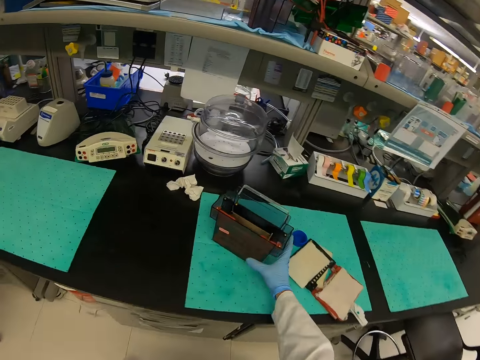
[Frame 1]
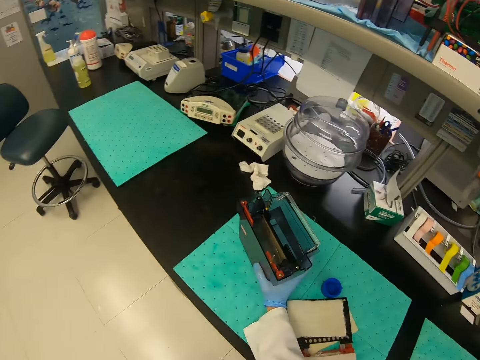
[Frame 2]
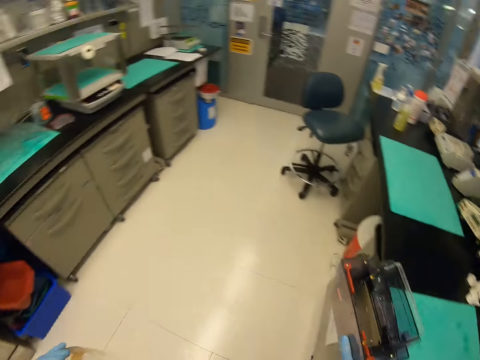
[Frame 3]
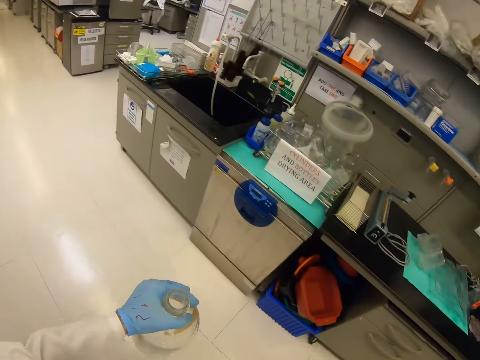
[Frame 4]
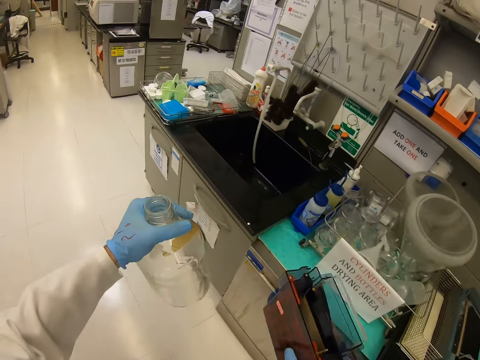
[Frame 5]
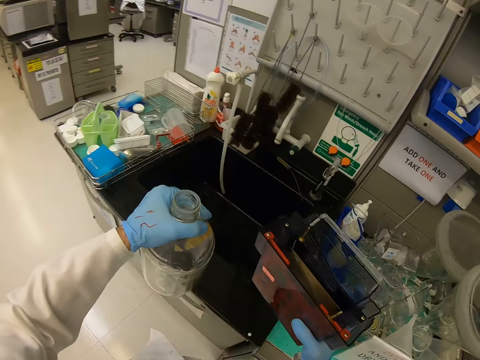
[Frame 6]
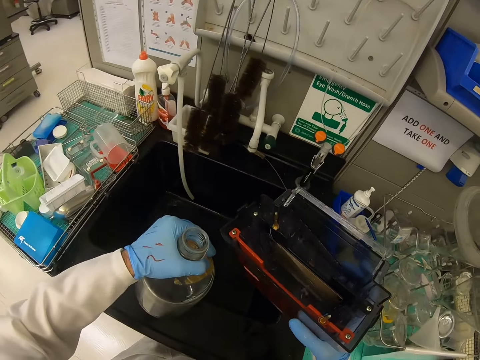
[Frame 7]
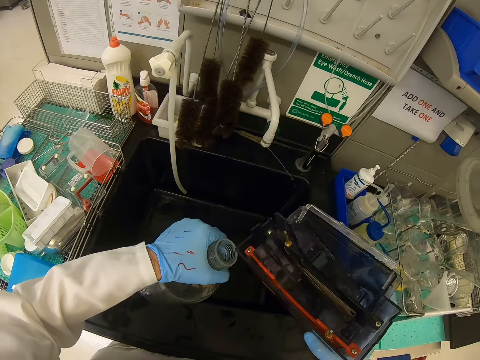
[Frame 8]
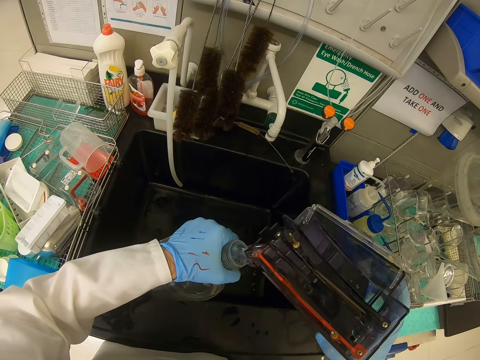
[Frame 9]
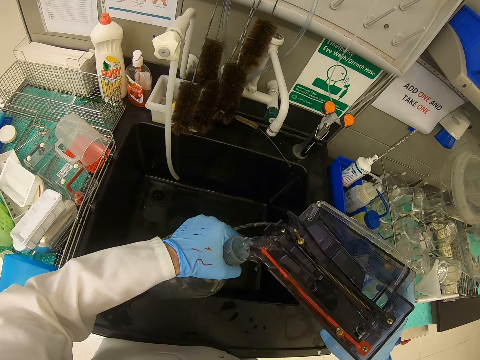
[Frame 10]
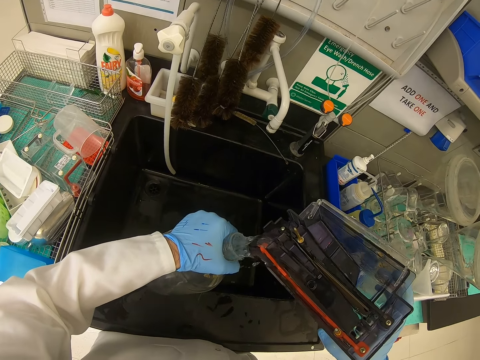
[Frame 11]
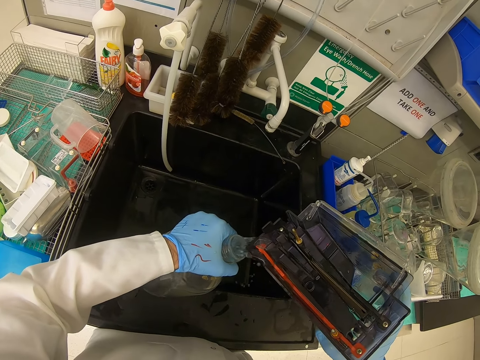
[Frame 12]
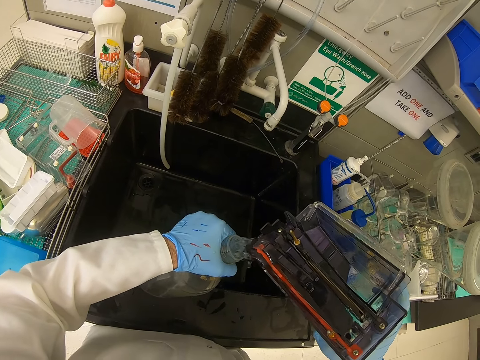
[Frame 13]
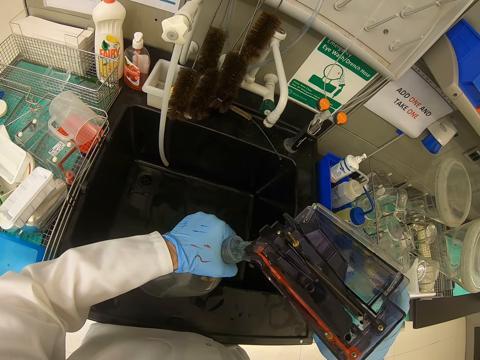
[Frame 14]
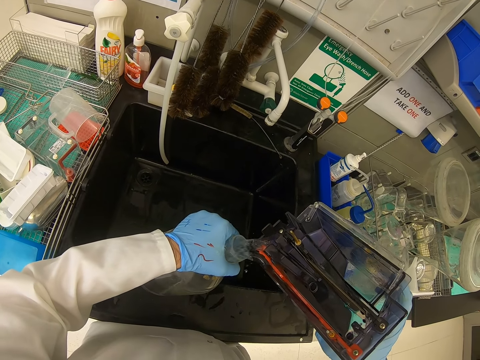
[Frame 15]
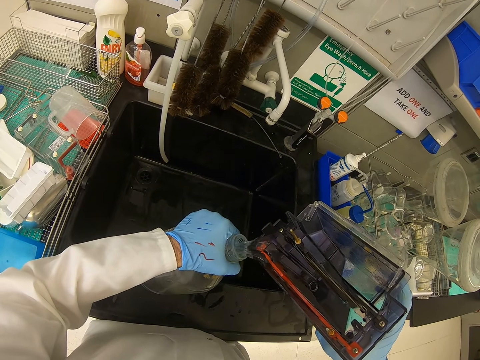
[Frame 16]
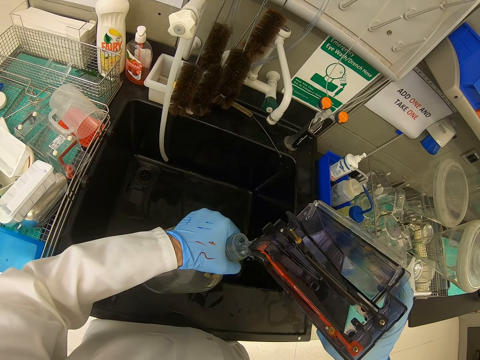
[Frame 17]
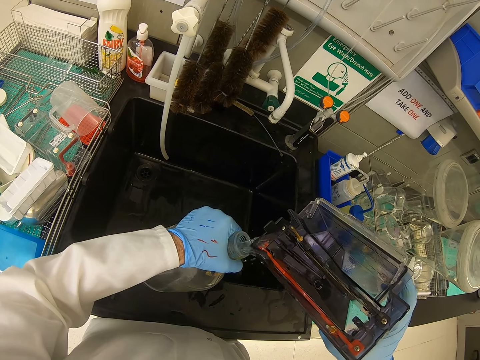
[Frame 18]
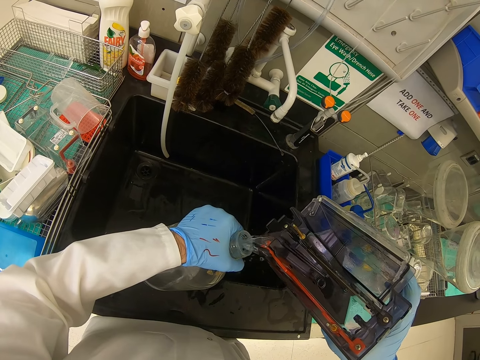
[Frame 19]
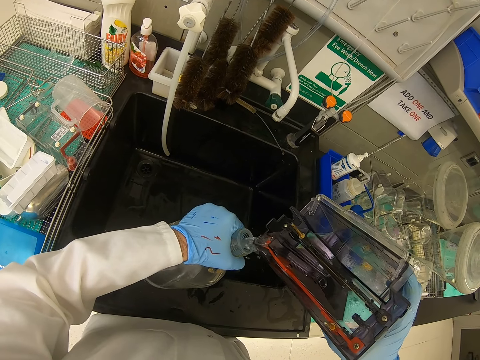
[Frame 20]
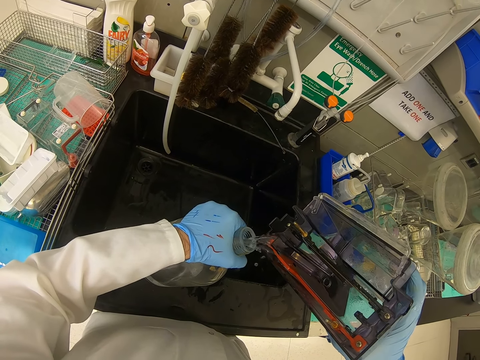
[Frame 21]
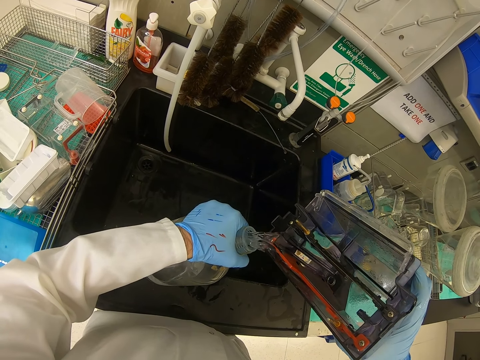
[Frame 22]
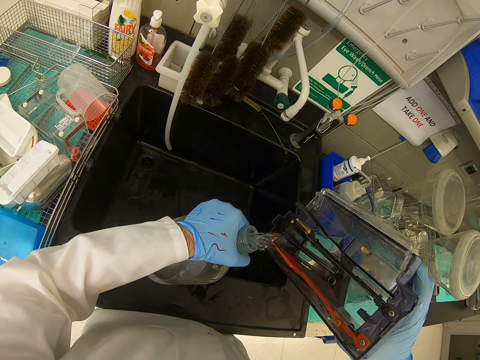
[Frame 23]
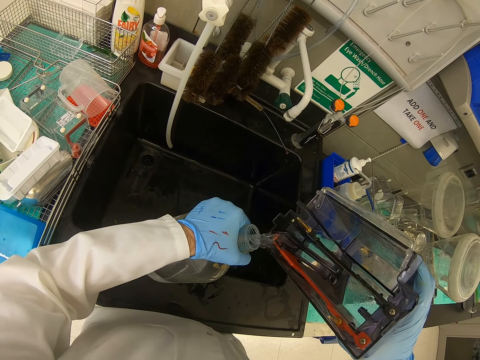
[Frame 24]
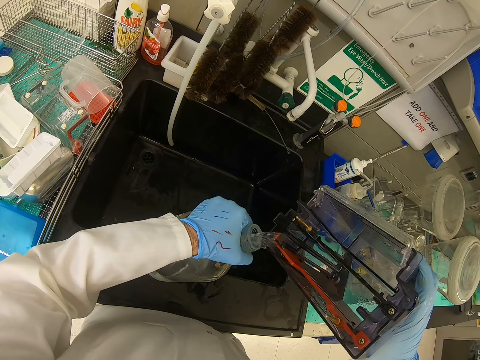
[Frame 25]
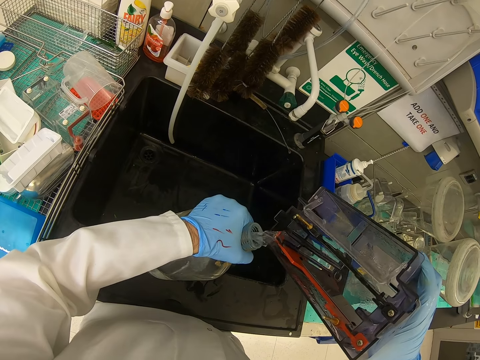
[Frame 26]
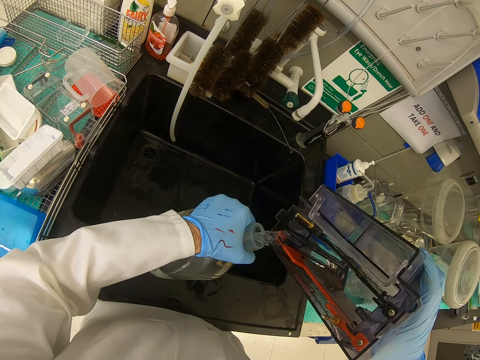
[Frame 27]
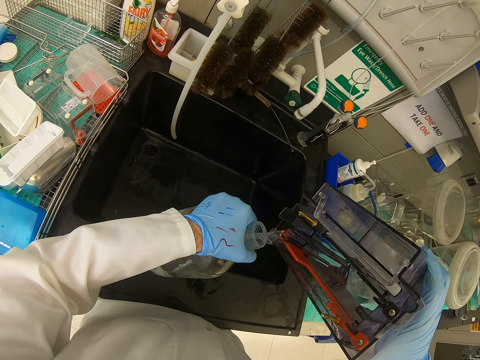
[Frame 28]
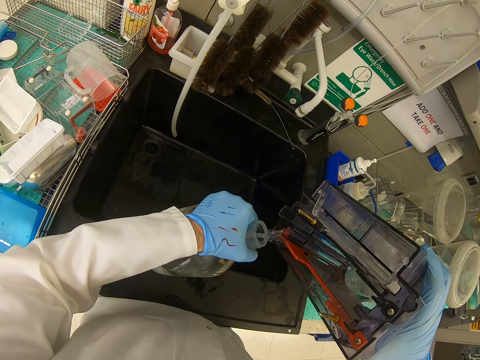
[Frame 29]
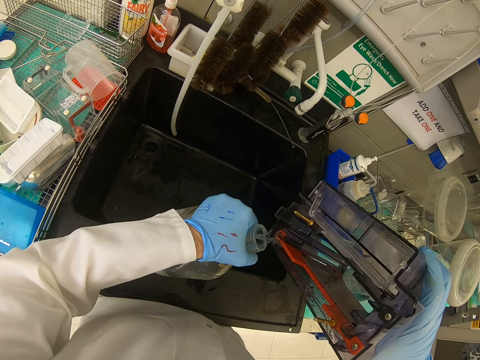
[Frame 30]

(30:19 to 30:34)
The camera wearer touches something with his right hand. He takes an apparatus. He pours liquid into the bottle.

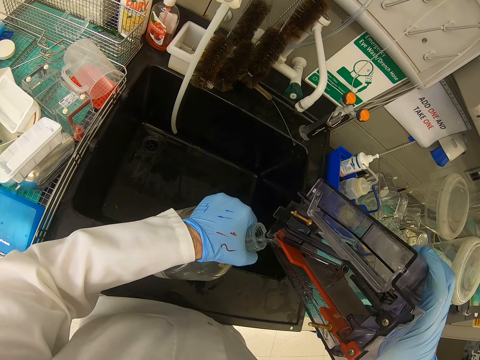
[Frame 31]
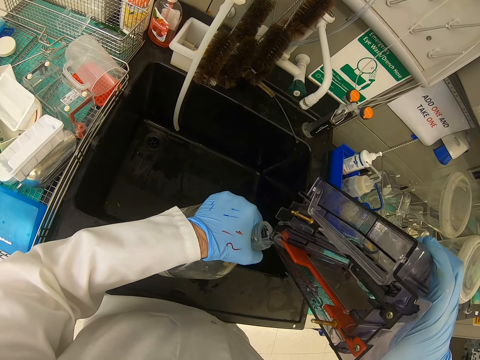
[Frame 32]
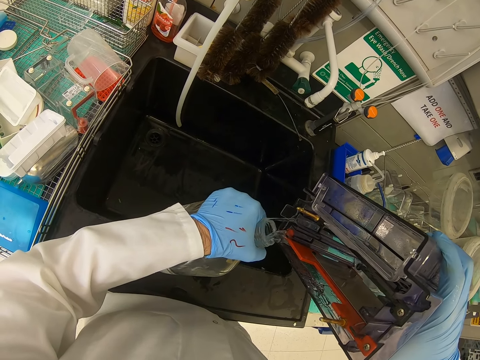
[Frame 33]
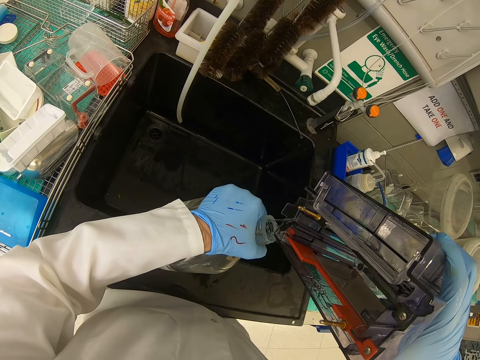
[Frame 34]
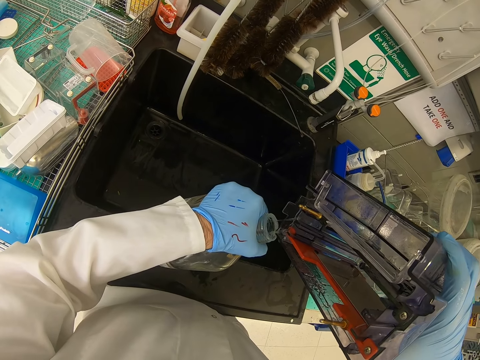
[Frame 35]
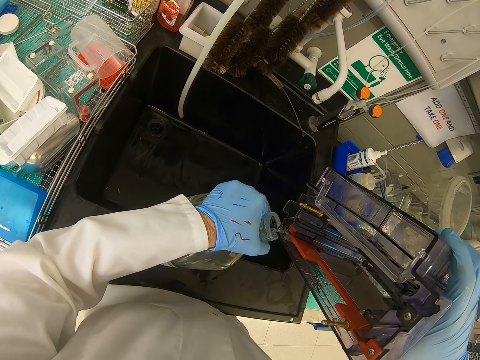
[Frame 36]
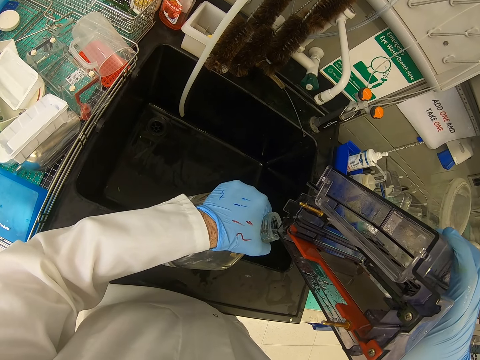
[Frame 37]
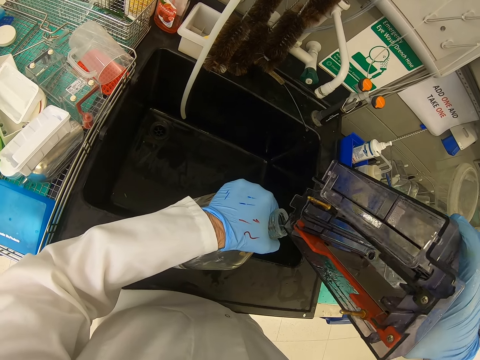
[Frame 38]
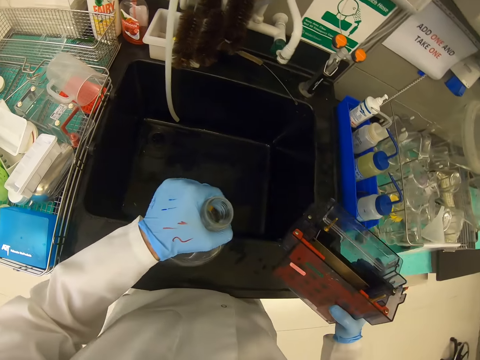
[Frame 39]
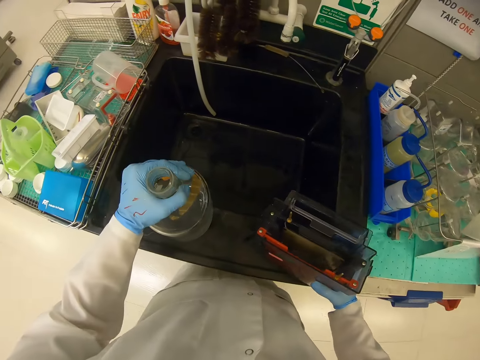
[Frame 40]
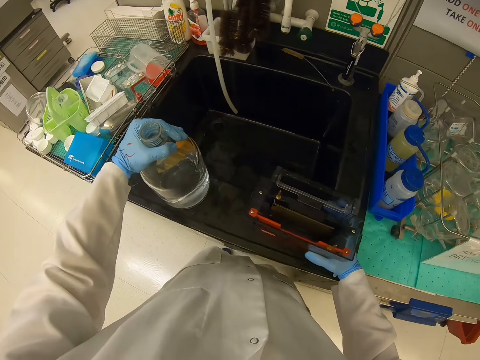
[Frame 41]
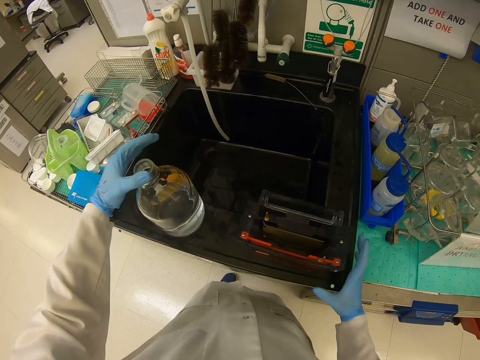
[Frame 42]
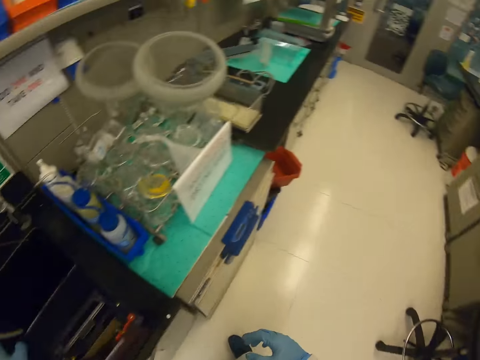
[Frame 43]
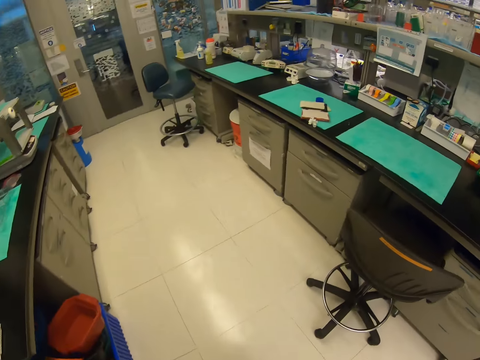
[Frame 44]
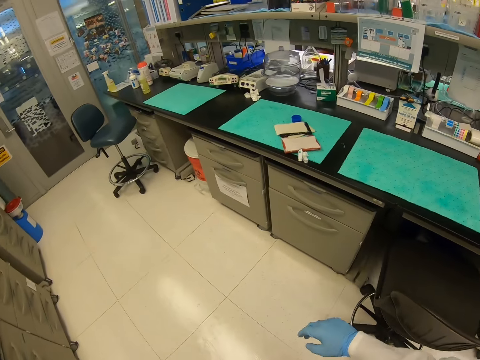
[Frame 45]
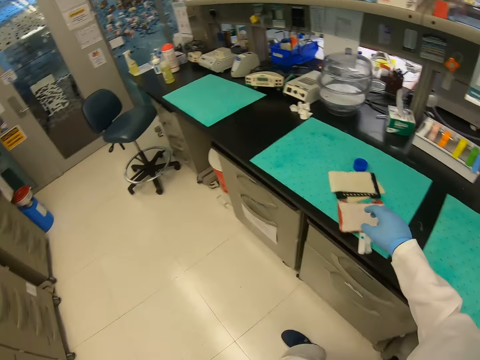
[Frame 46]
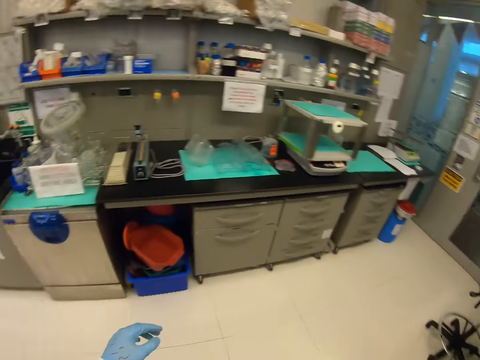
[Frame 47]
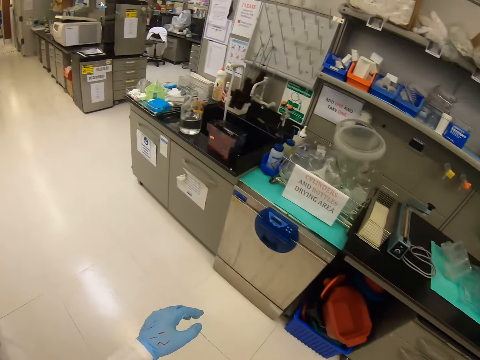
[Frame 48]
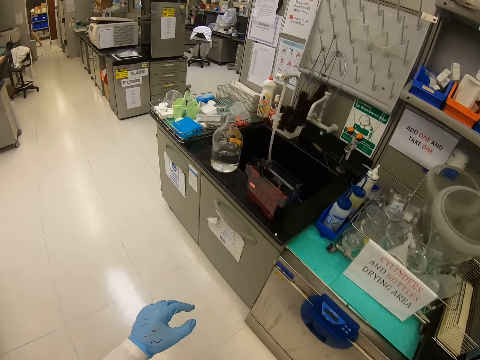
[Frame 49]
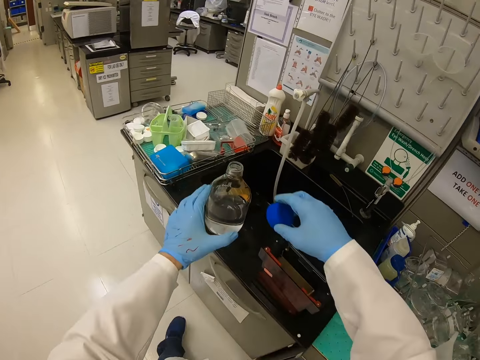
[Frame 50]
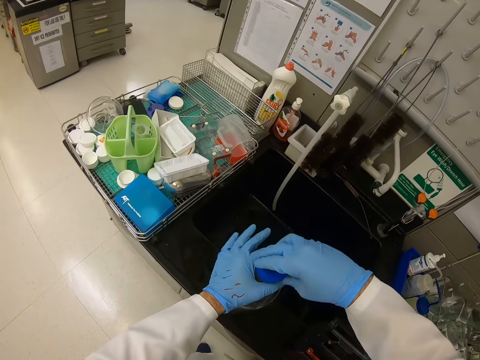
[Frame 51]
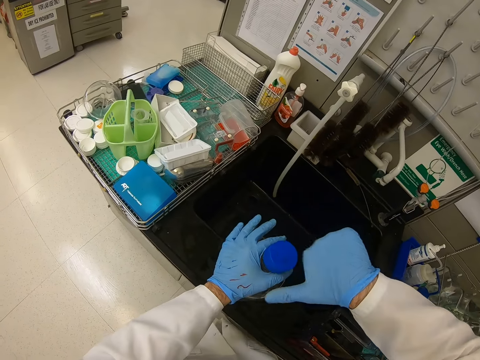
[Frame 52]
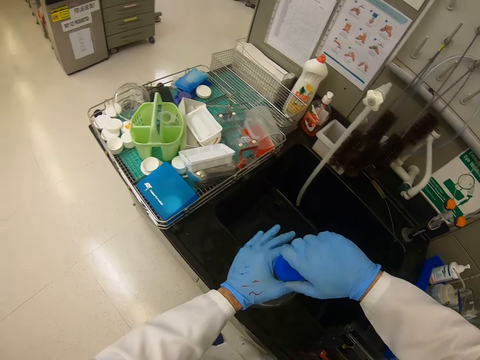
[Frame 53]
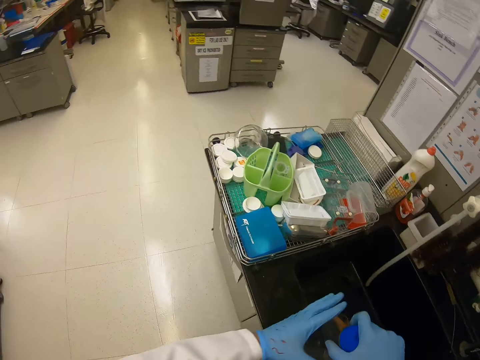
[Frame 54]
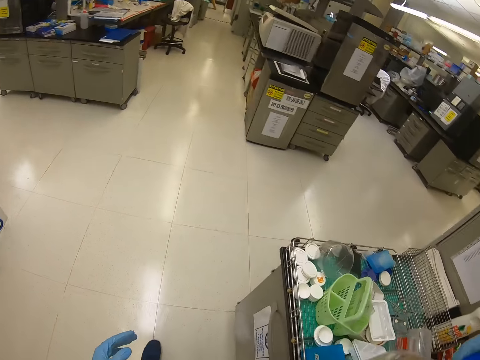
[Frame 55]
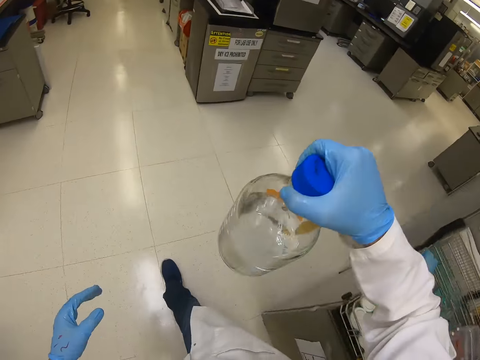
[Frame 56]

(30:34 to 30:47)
The camera wearer puts the apparatus down. They close the bottle with a lid.
